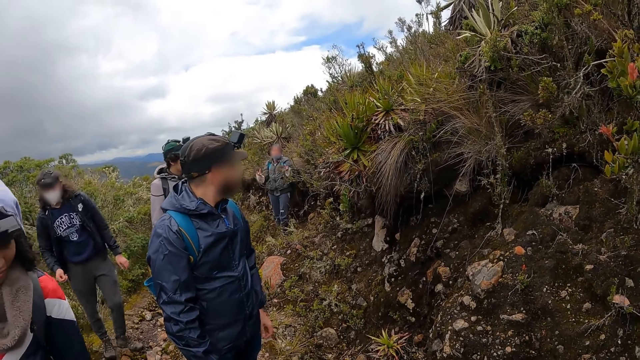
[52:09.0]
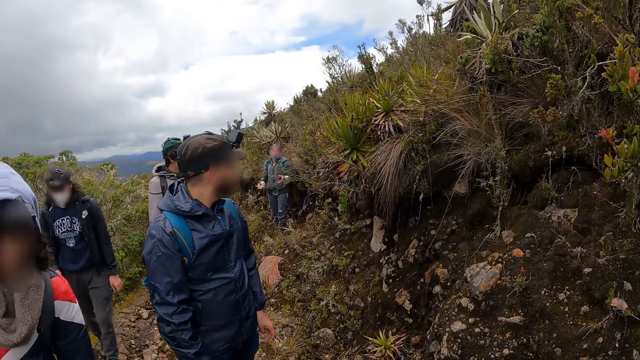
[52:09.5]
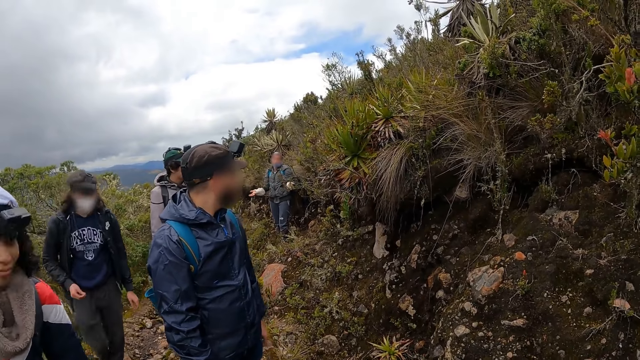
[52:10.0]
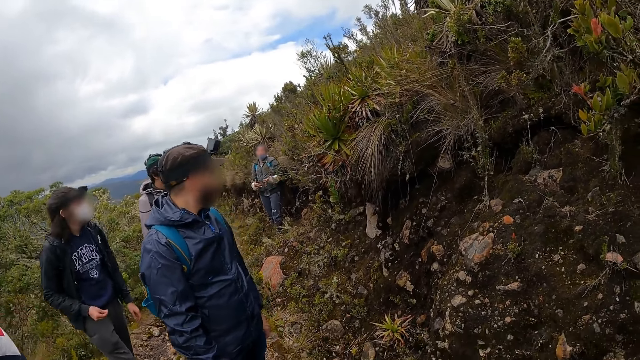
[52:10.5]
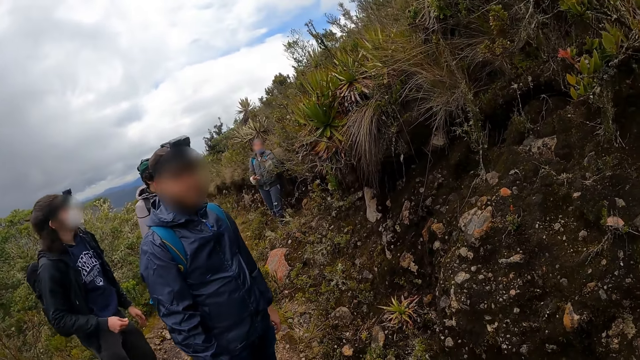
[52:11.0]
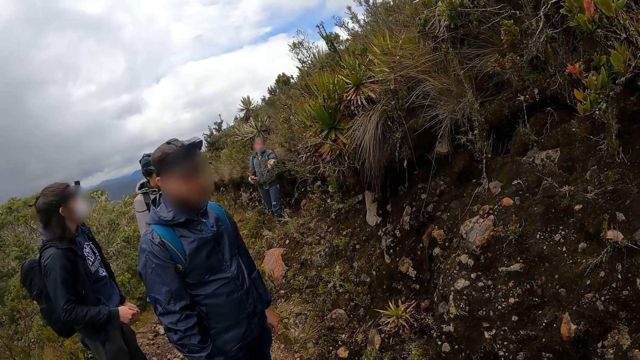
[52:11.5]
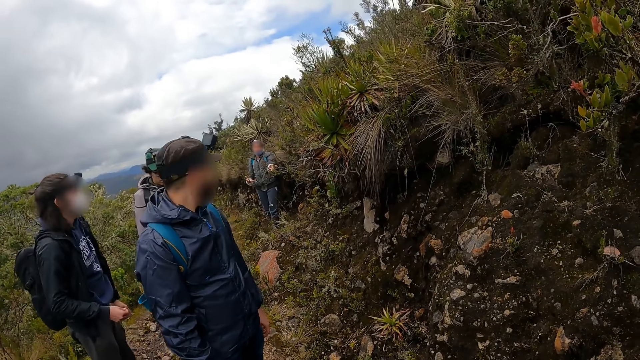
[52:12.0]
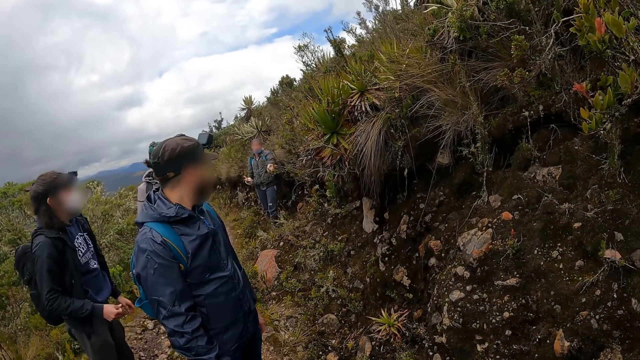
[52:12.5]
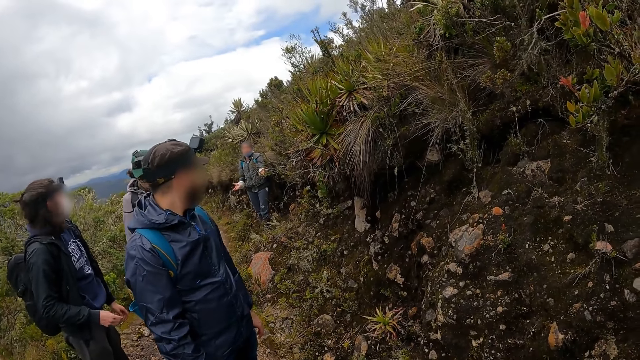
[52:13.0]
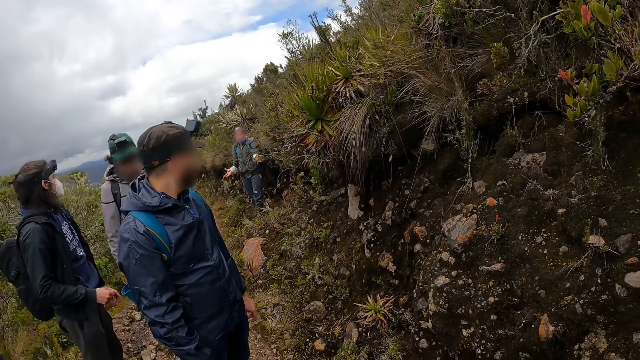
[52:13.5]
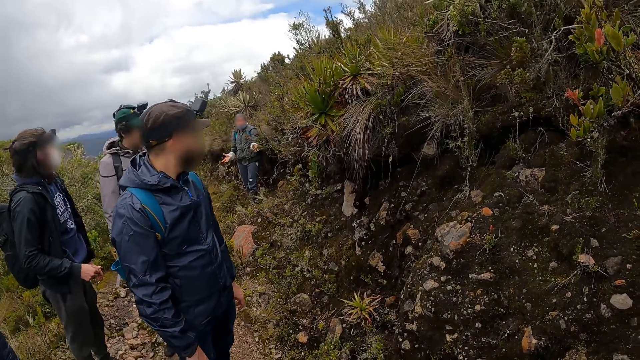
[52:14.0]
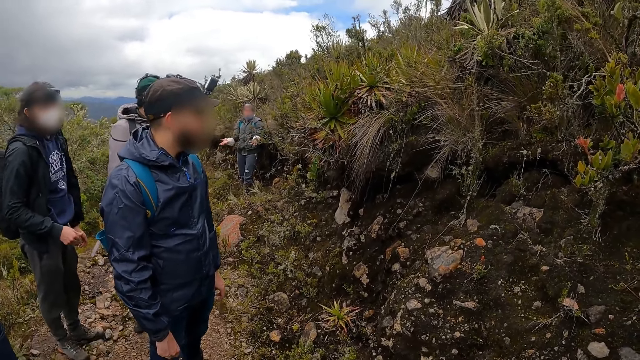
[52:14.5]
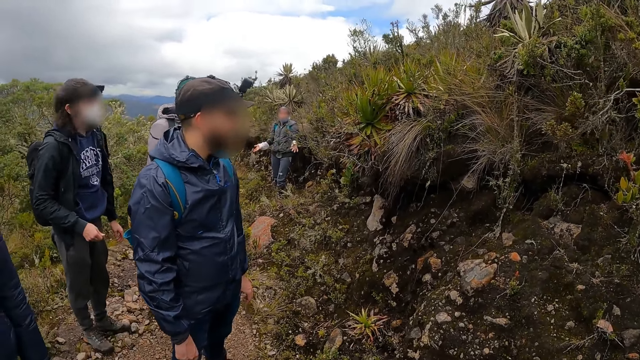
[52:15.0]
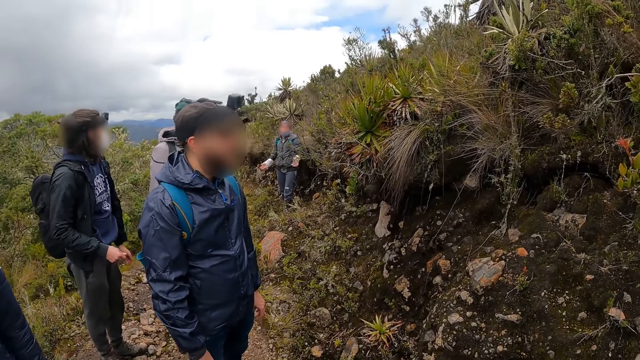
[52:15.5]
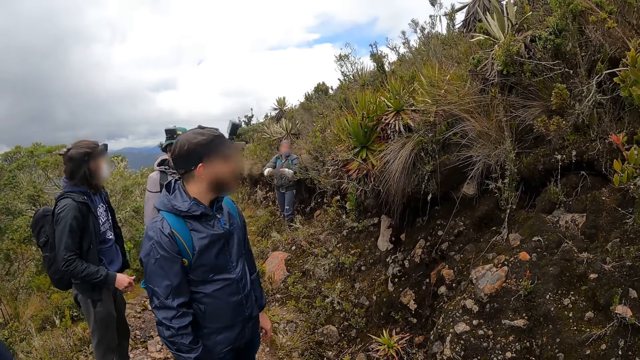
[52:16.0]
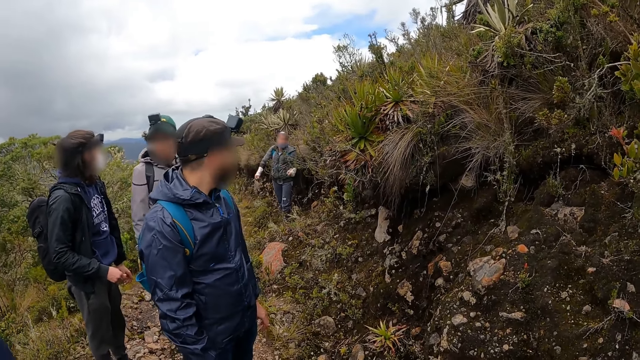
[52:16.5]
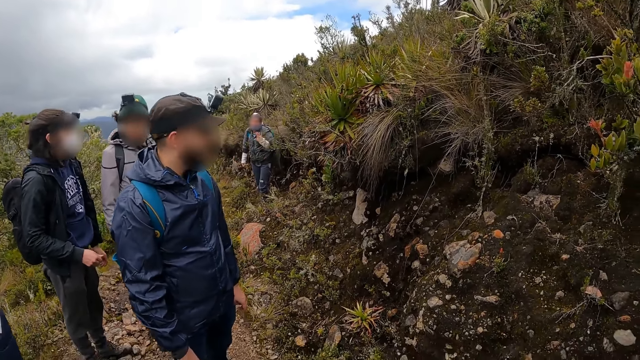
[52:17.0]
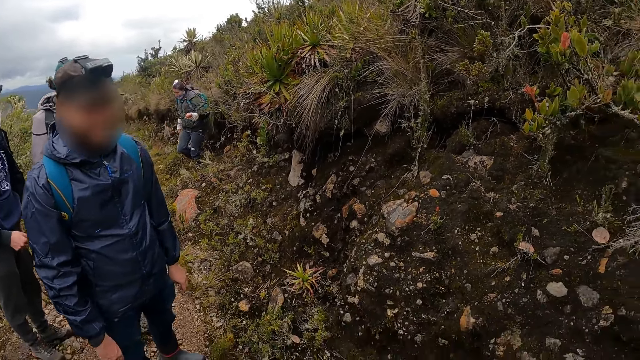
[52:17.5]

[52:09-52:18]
A person hikes with another person and a third person.

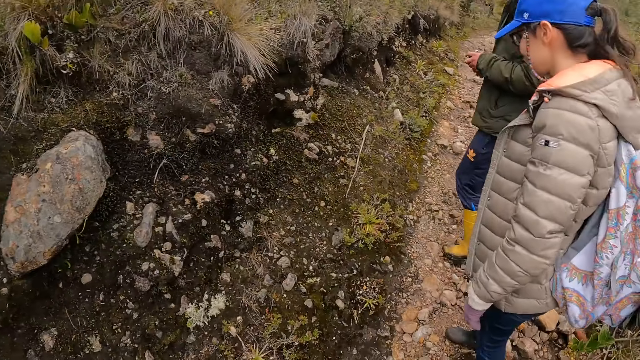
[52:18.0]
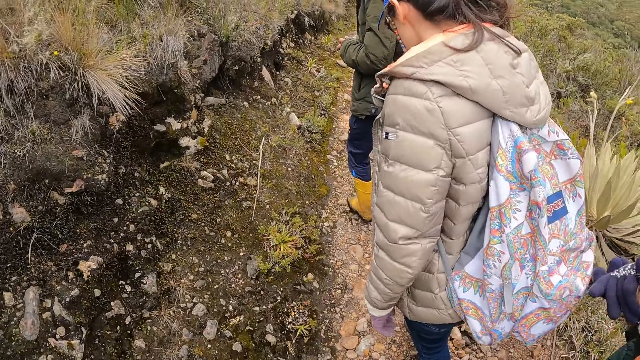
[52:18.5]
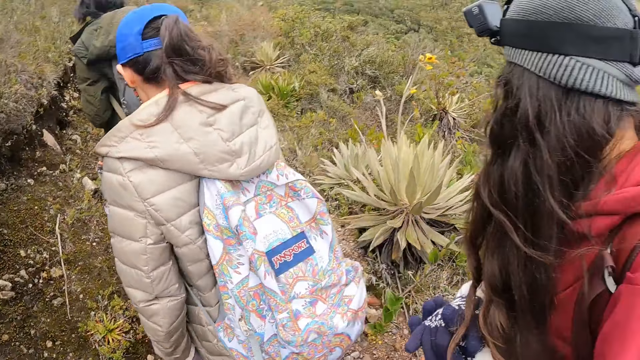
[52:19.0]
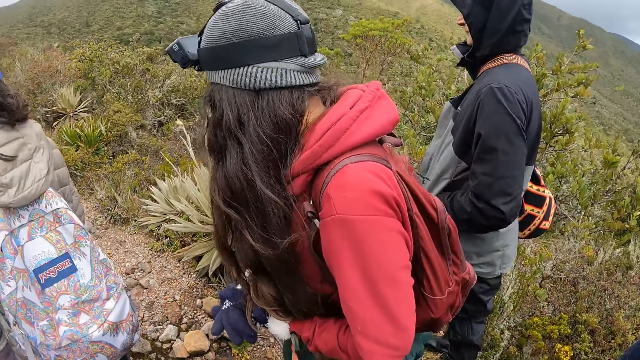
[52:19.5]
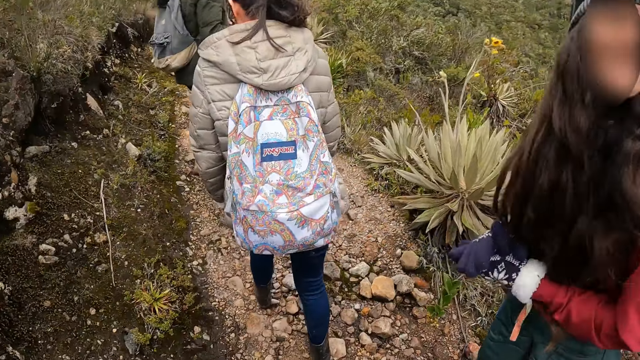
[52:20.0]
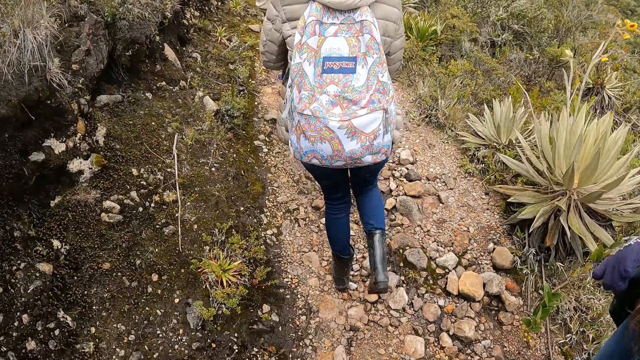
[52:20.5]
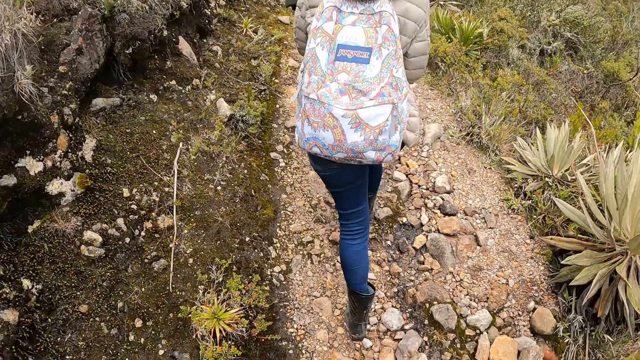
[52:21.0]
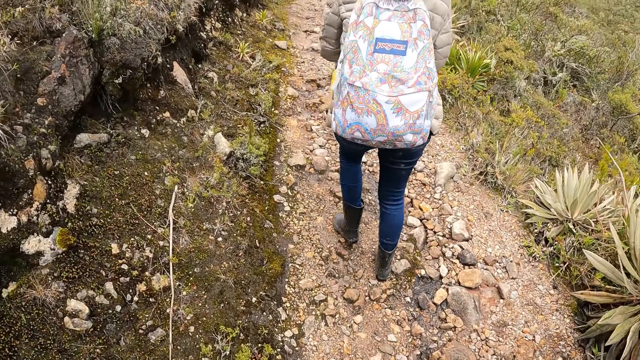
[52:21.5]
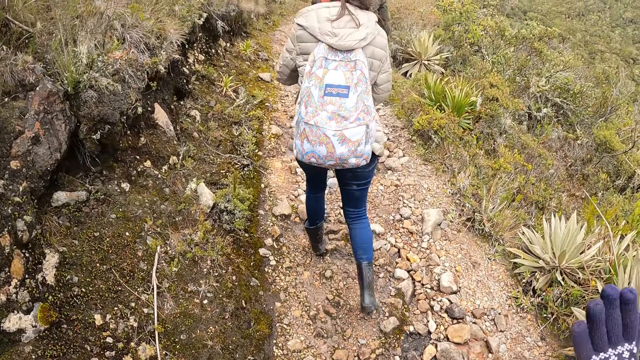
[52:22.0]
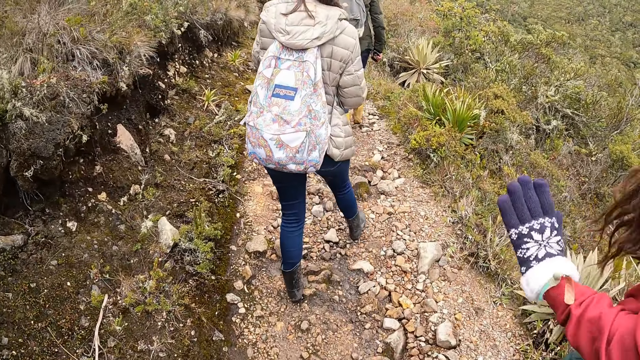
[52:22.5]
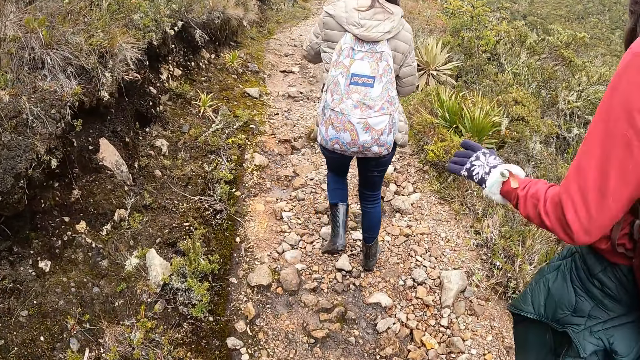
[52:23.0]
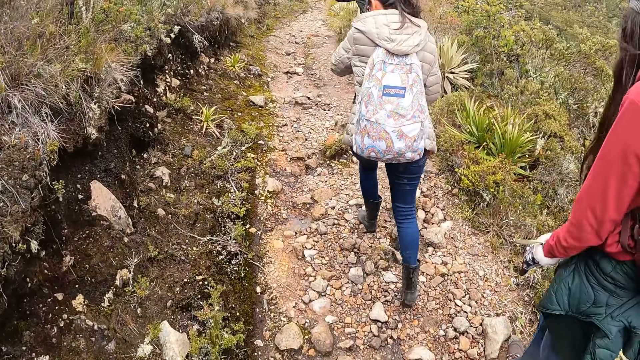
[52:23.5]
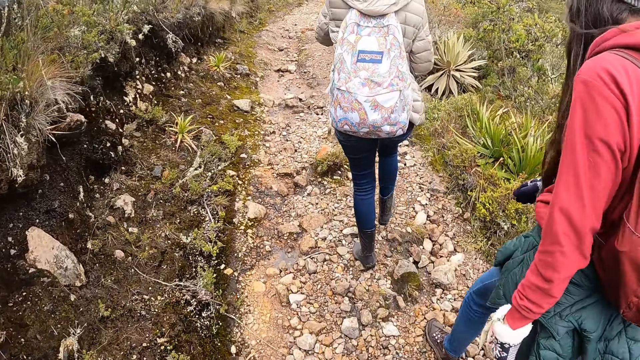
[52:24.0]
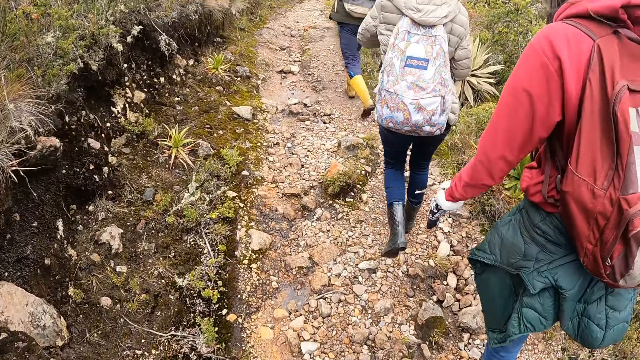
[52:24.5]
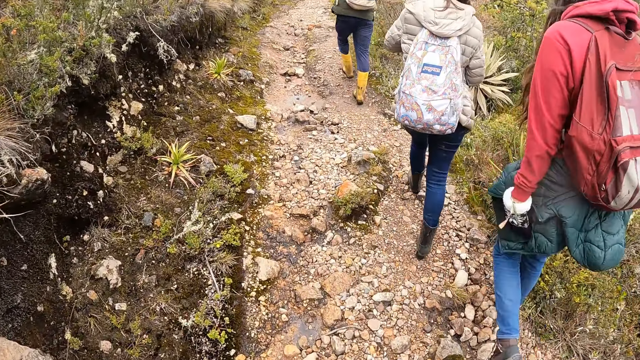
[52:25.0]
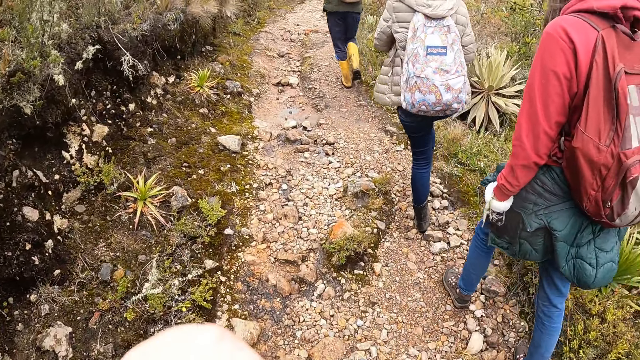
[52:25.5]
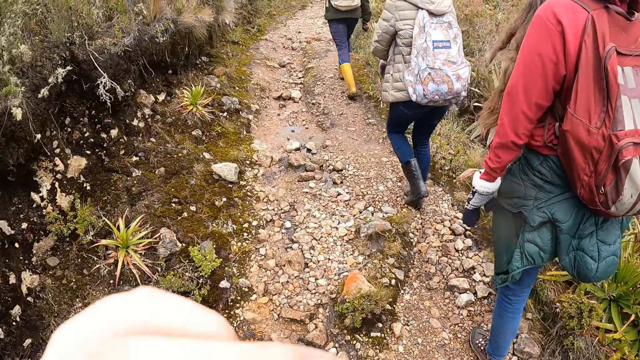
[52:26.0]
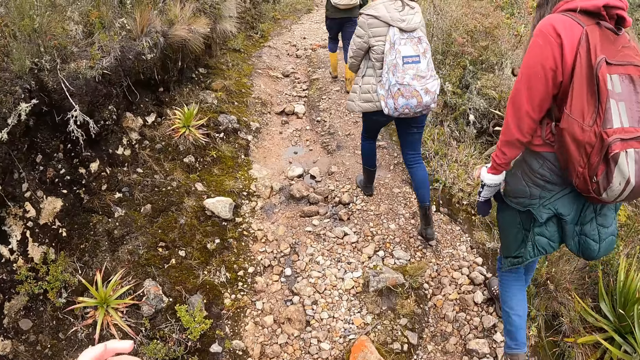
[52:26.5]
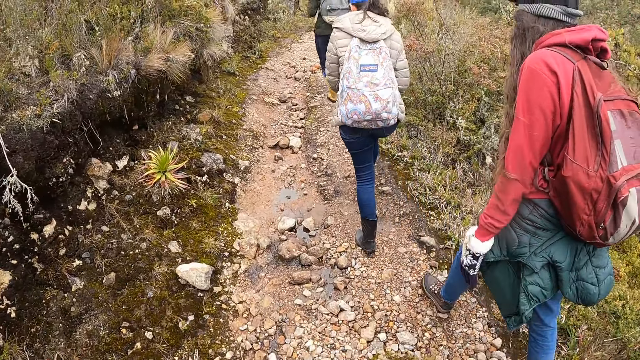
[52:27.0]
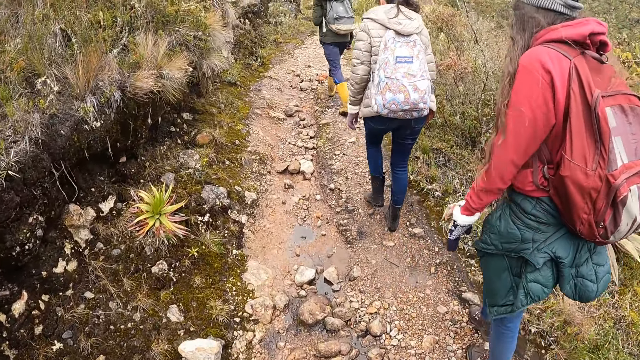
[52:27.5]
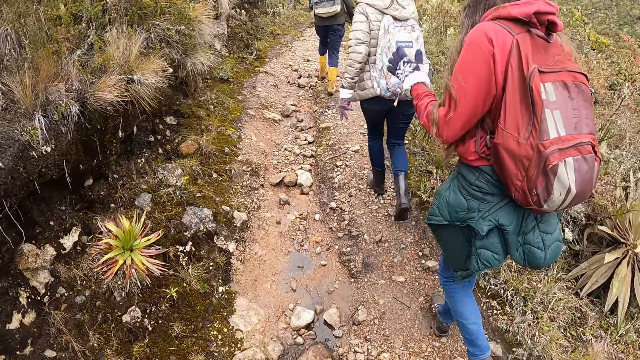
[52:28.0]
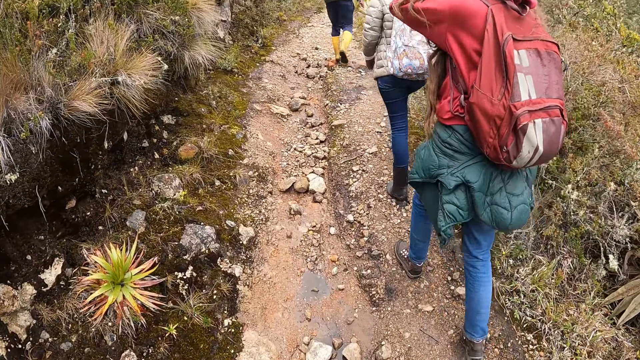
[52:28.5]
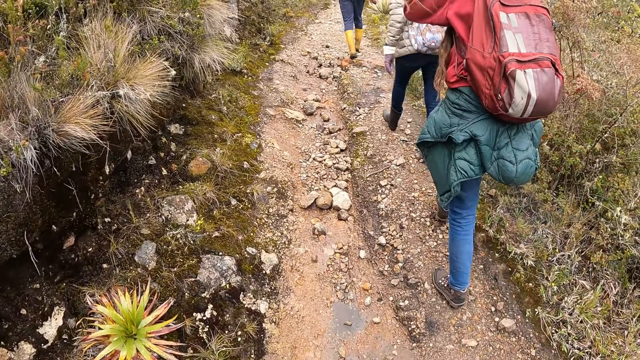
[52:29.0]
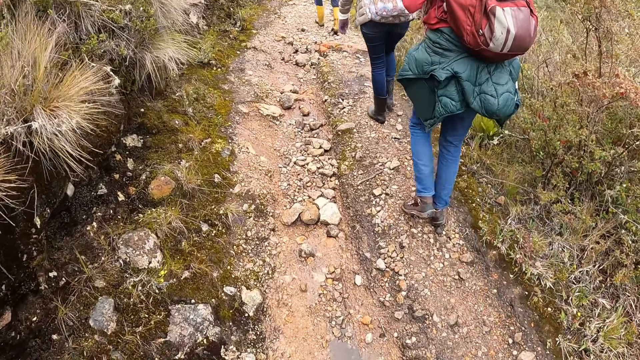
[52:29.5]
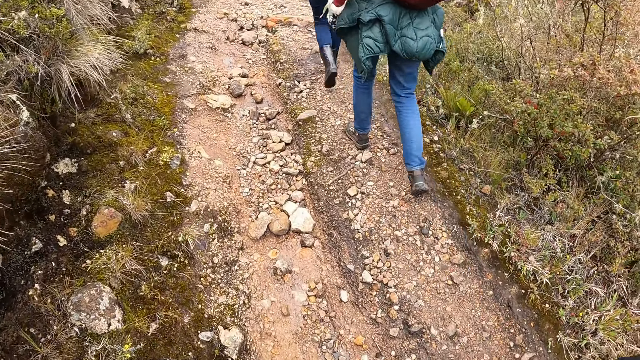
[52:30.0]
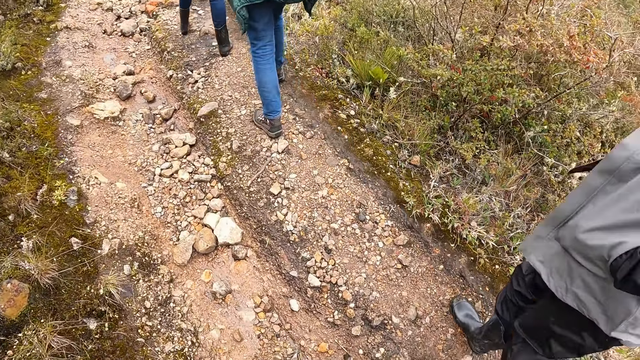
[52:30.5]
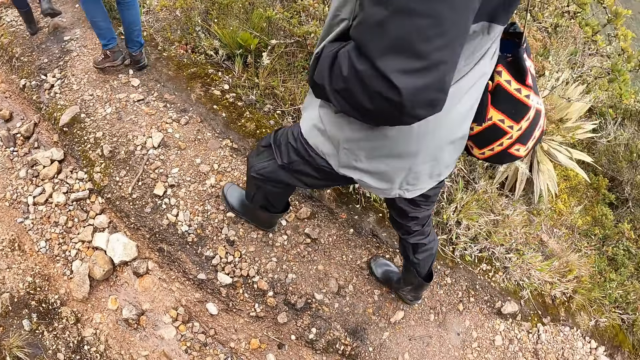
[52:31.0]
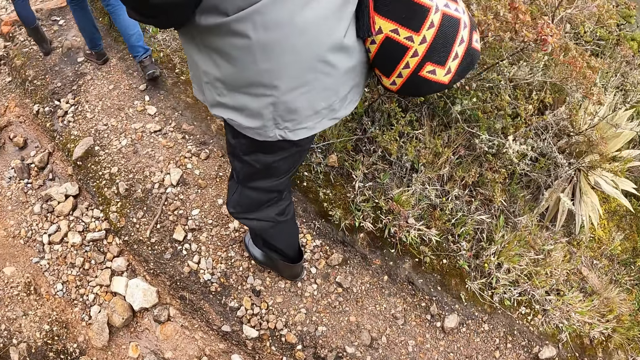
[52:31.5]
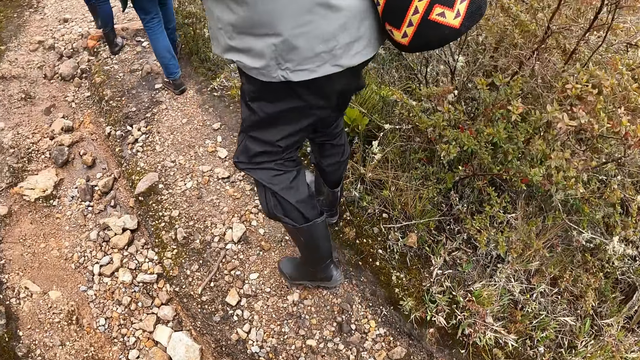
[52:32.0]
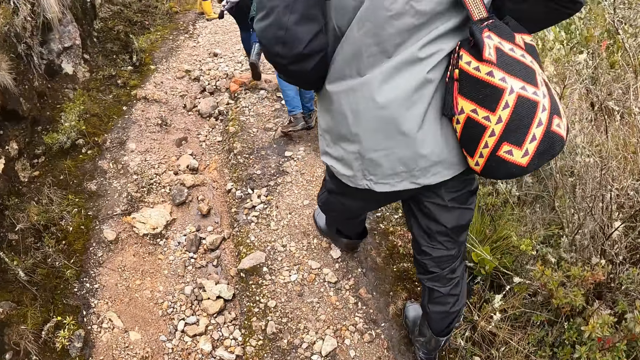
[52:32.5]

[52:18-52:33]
The camera wearer looks around. A person looks at the camera wearer. Another person and a third person take a hike. The first person gestures and takes a hike. A fourth person takes a hike.
